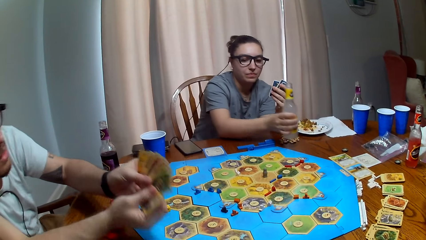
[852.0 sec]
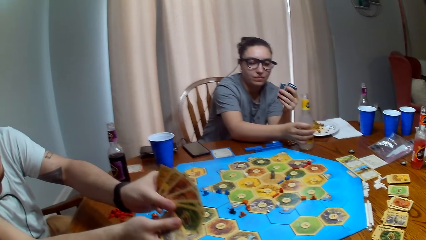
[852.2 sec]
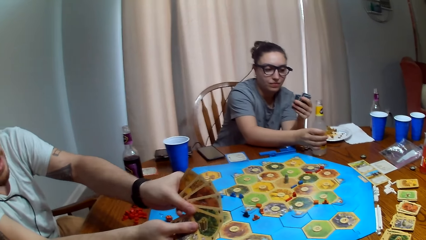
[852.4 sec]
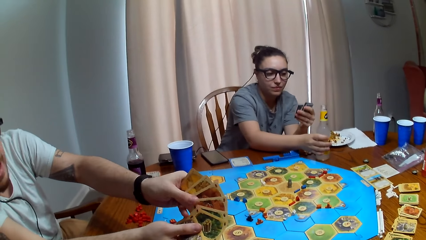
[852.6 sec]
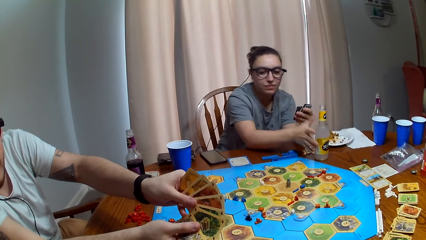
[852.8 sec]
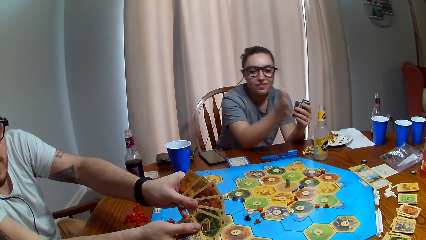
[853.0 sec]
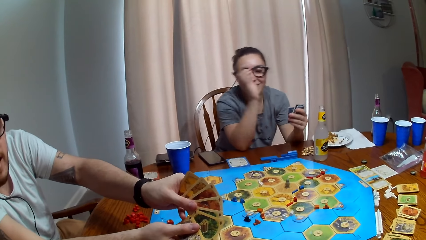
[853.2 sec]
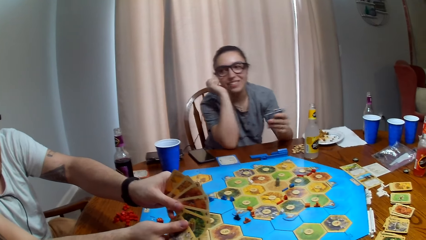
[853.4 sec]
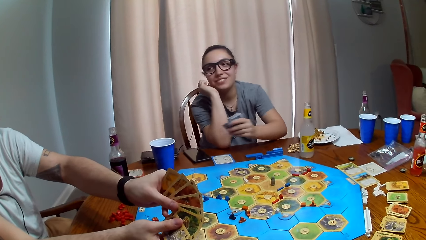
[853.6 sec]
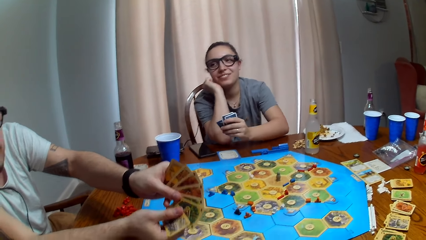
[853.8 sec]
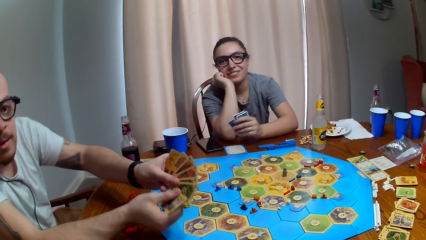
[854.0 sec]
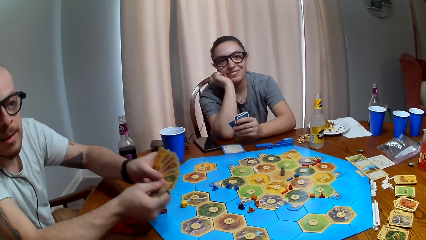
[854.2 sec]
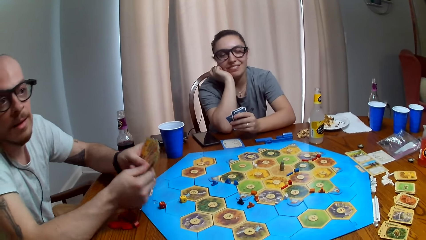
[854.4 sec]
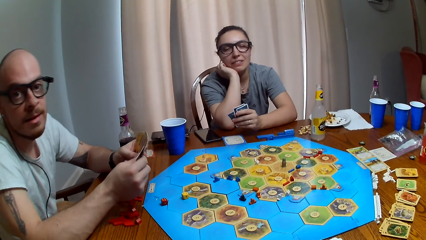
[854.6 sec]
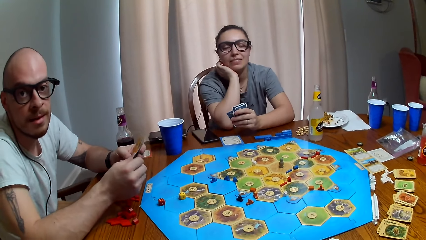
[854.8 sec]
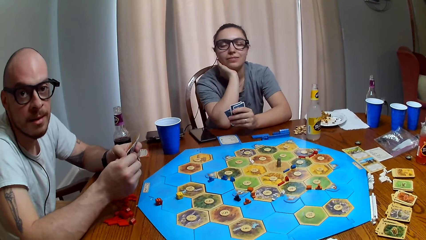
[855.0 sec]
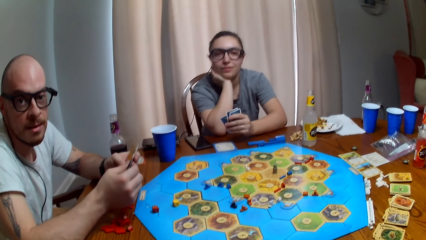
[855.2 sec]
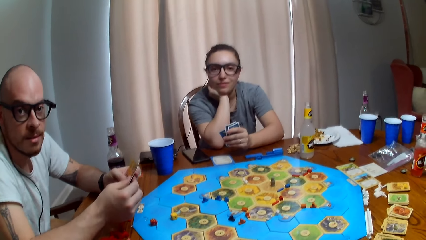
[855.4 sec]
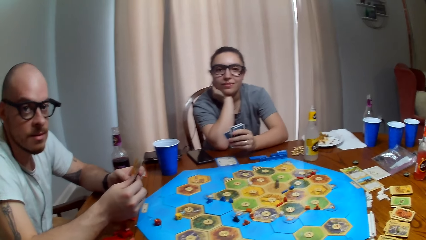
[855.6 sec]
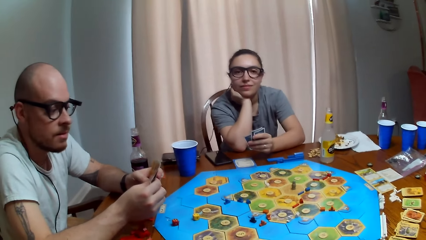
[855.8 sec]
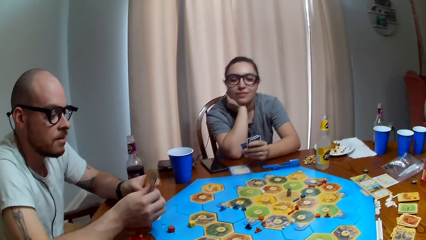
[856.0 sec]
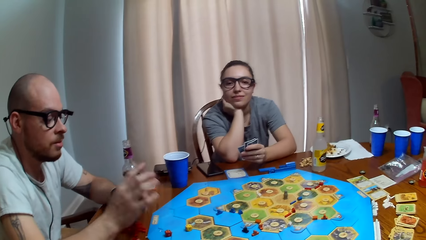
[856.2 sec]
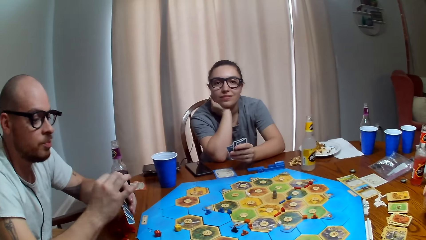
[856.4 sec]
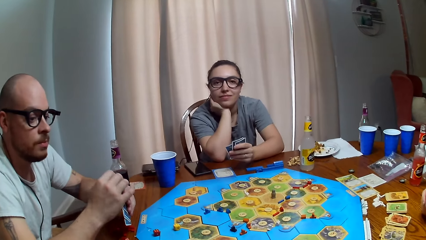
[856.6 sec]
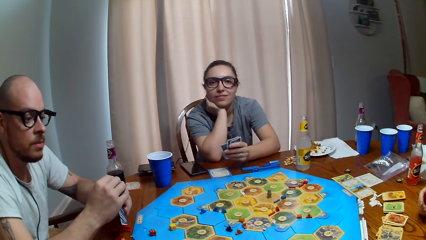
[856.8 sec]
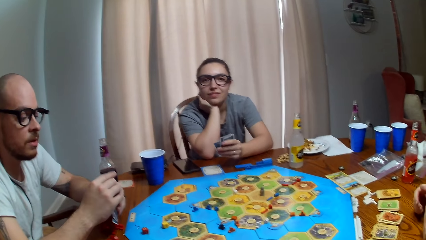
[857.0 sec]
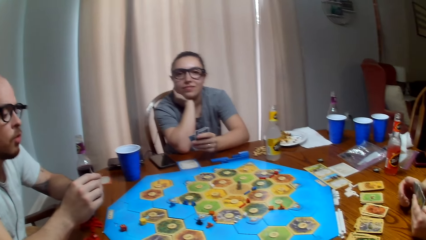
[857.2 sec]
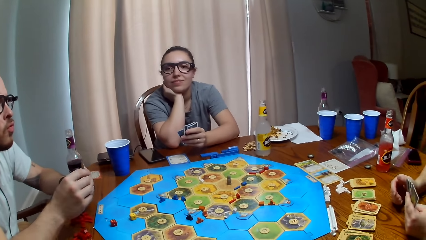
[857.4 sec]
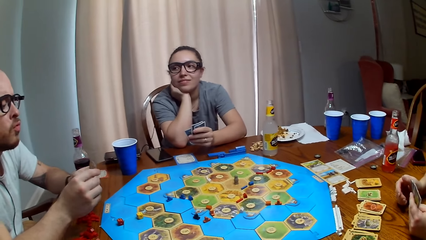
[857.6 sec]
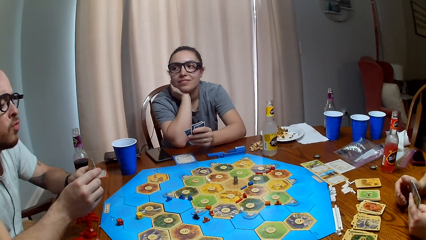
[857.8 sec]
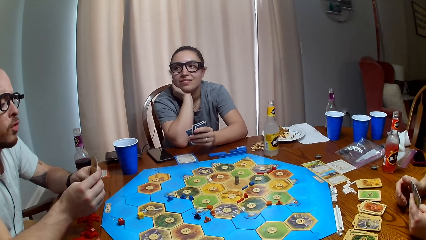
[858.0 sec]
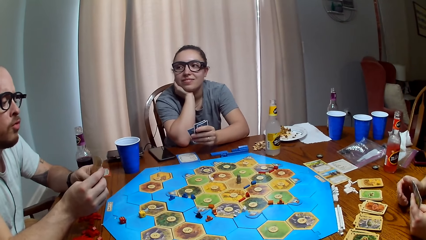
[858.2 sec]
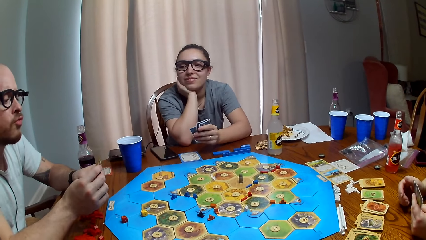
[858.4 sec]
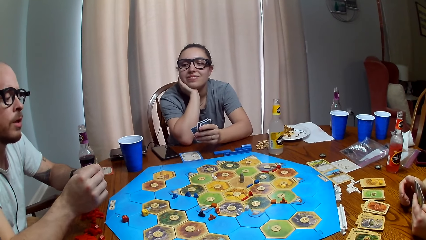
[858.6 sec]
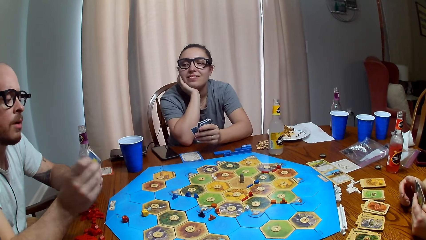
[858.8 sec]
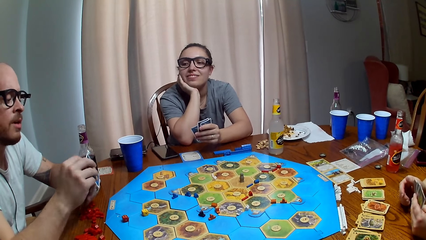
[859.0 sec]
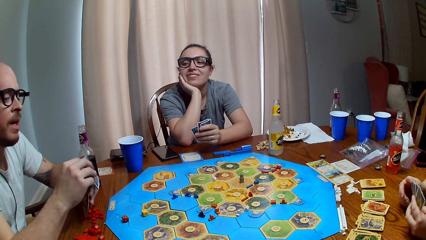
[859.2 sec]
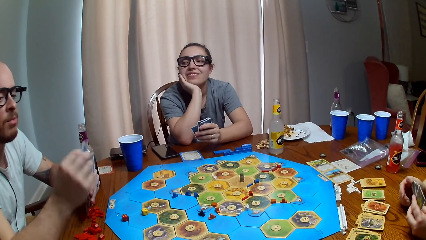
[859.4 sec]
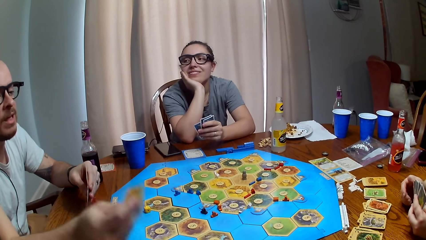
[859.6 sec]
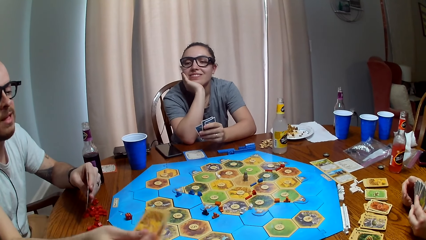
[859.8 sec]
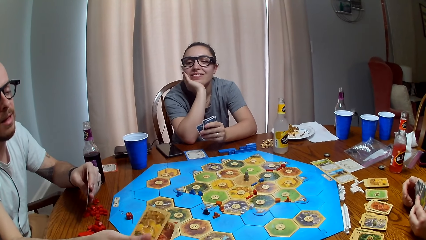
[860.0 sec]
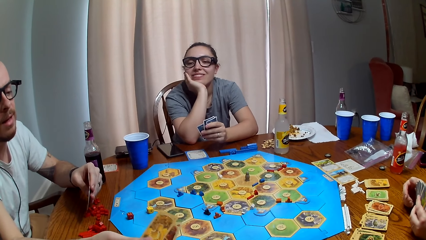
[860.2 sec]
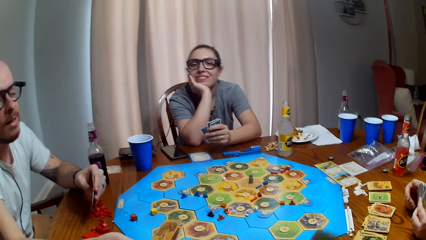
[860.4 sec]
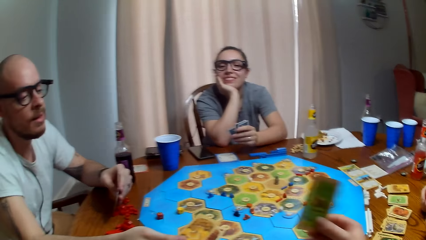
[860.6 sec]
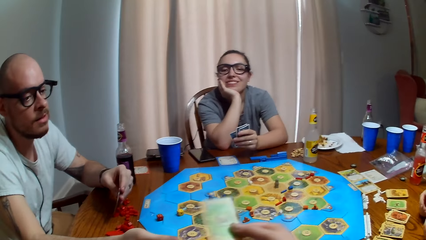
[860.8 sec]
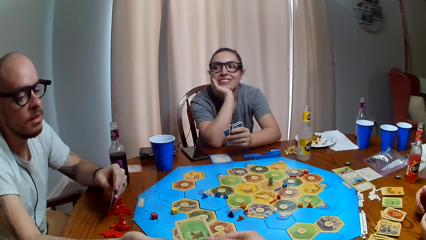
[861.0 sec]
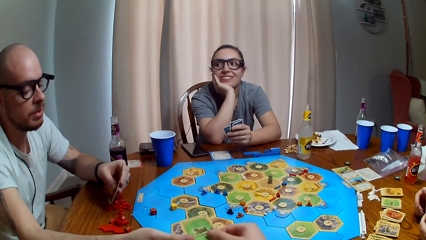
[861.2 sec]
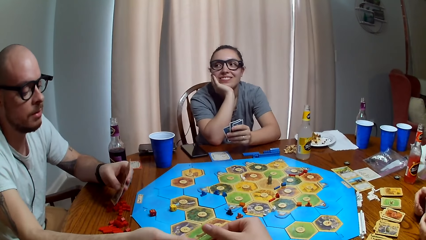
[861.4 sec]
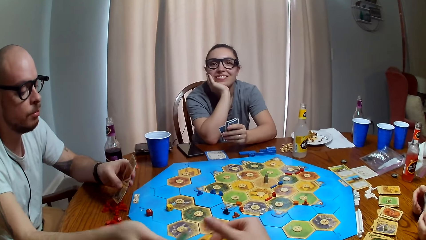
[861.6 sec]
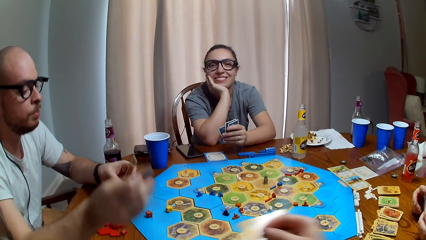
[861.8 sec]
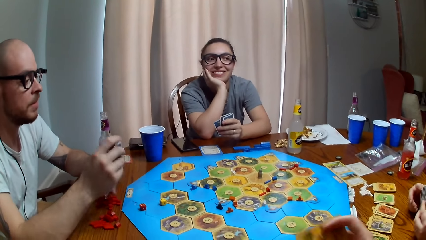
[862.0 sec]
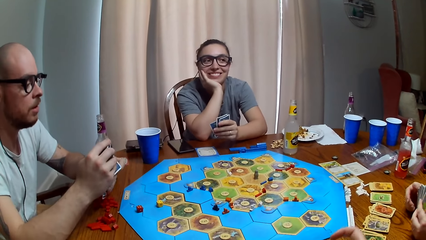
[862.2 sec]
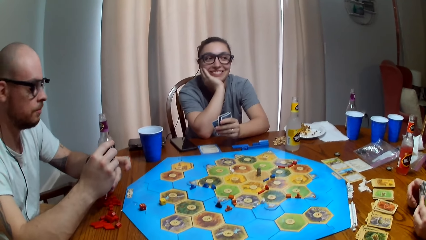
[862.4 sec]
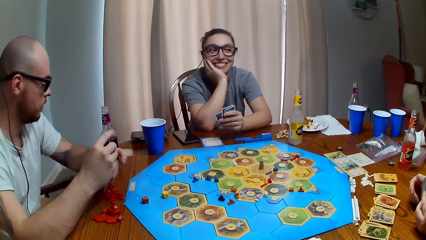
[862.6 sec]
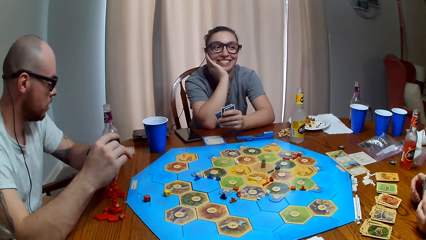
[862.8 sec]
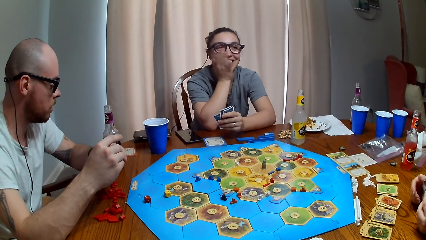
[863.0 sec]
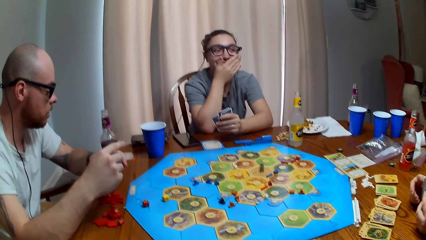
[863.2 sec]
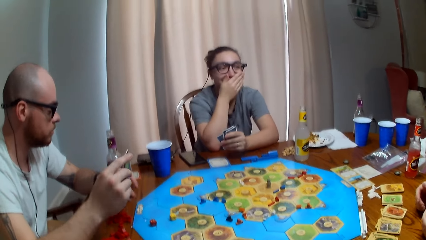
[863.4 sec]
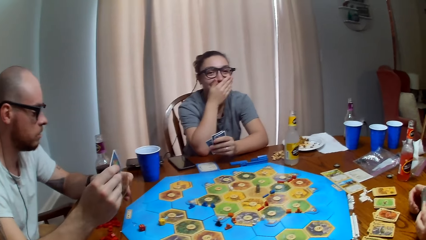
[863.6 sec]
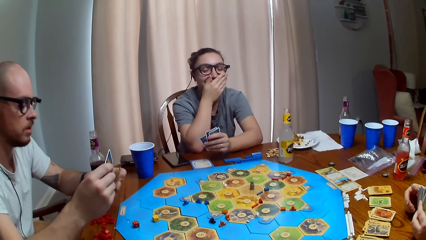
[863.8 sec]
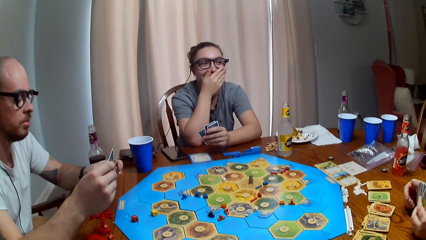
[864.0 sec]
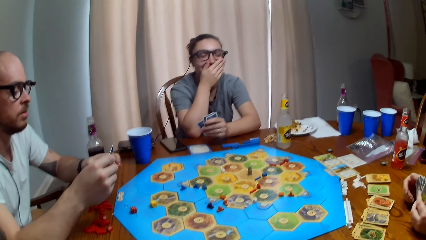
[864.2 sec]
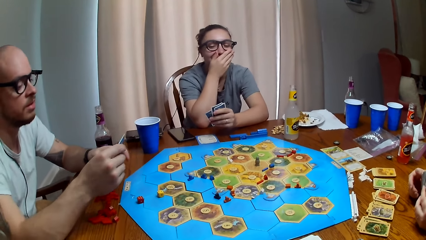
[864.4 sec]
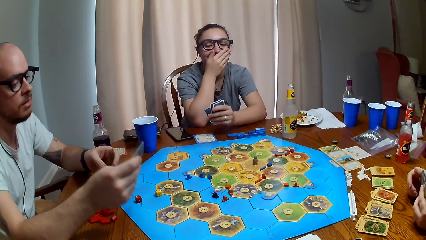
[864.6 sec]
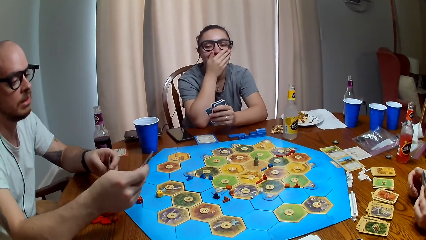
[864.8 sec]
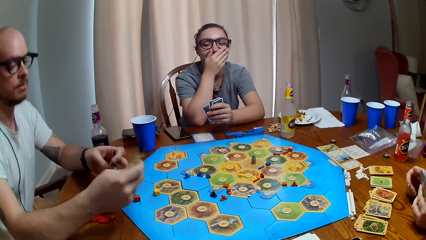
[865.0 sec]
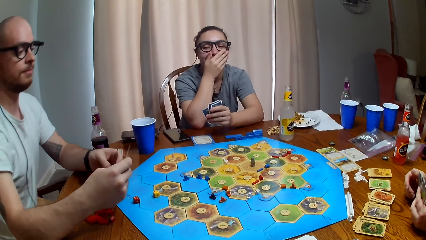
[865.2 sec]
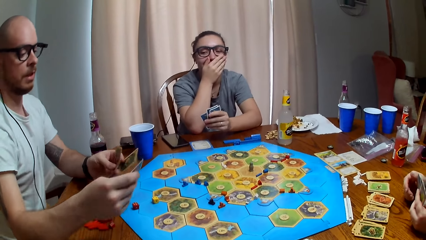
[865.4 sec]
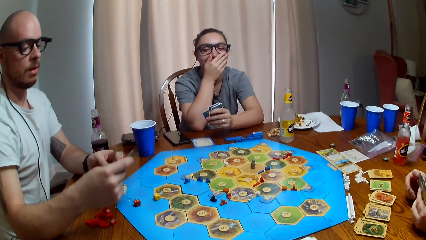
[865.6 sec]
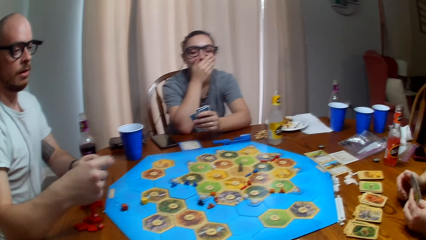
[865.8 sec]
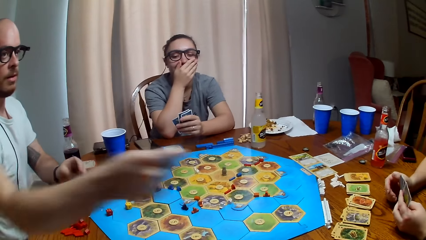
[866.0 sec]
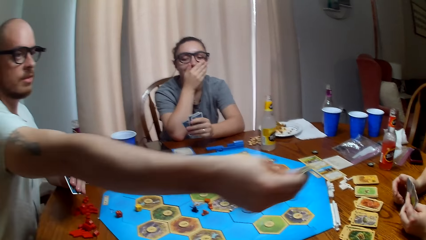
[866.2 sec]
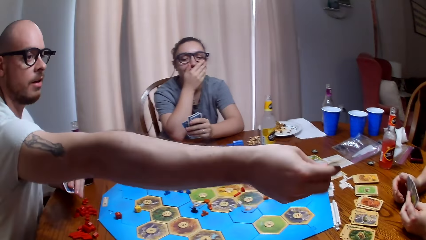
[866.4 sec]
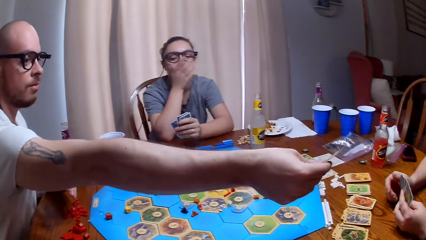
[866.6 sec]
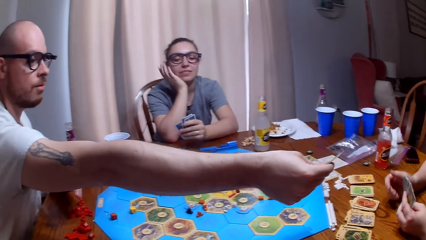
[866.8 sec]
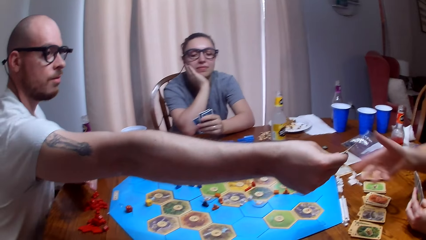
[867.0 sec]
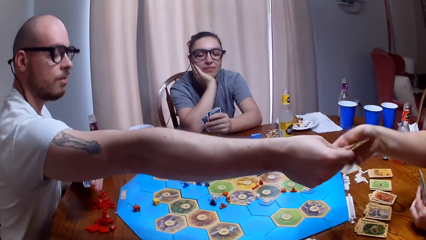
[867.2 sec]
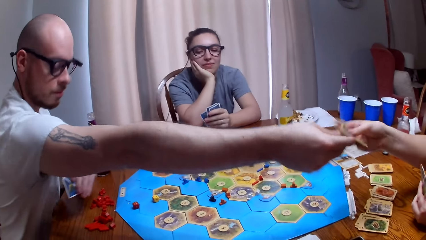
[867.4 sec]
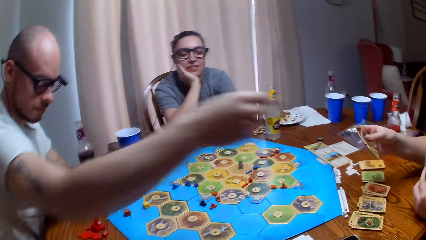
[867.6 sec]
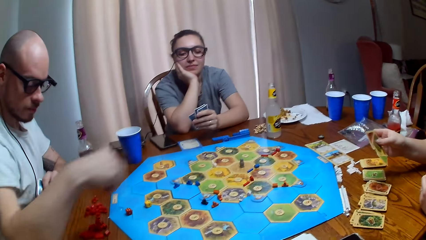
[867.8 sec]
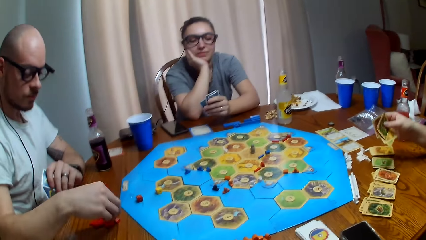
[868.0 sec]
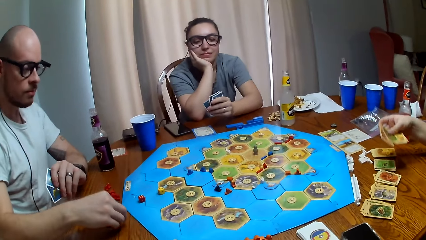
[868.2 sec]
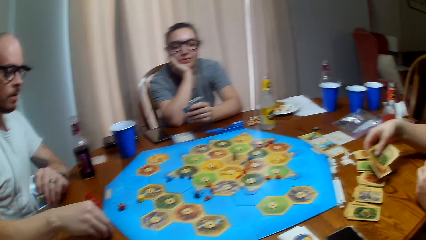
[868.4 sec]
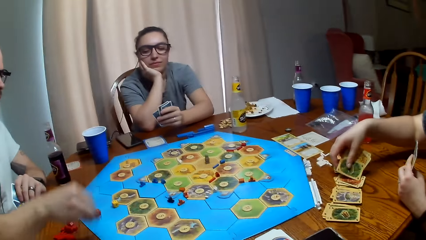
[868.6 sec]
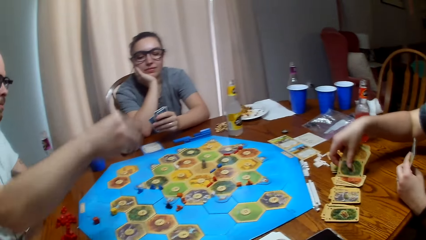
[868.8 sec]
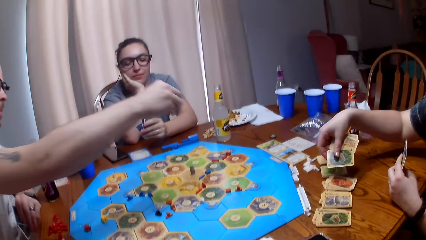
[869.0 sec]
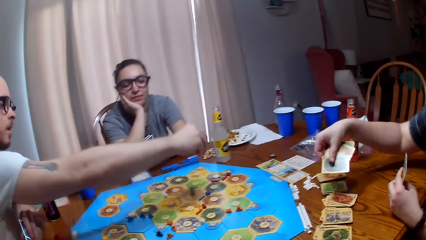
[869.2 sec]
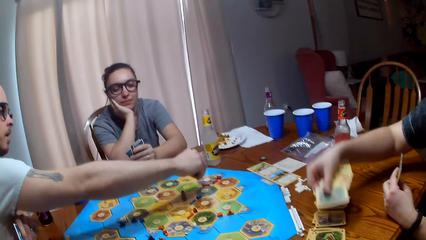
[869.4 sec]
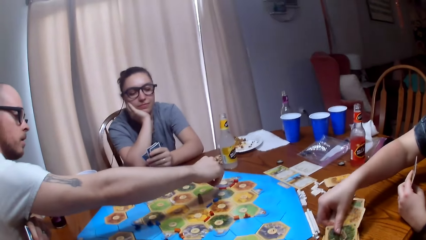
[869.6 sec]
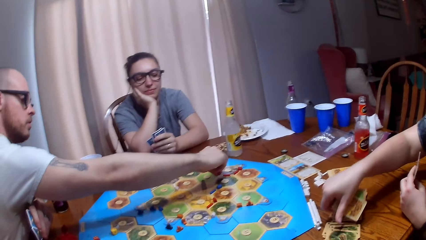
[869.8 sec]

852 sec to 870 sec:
A person talks. The person shows the camera wearer his cards. Another person puts a drink on the table. The camera wearer dialogues with the first person. The first person shows the camera wearer his cards. The camera wearer gives the first person a card. The first person gives a third person a card. The first person picks bricks from the table. The third person places cards on the table.
